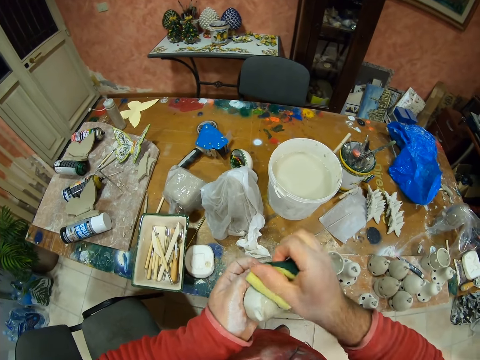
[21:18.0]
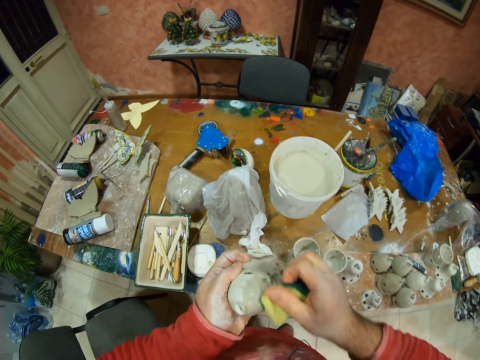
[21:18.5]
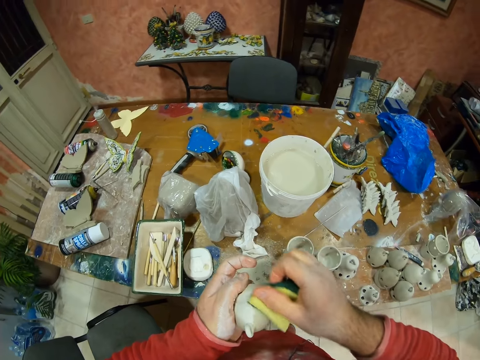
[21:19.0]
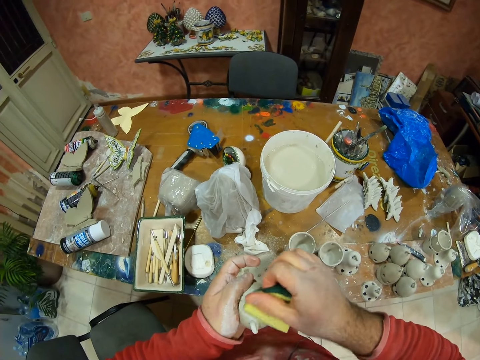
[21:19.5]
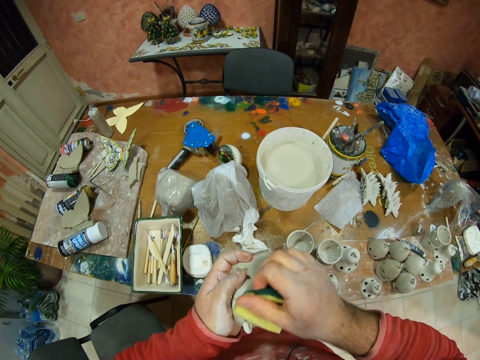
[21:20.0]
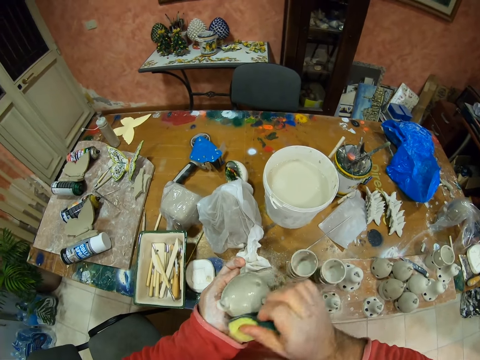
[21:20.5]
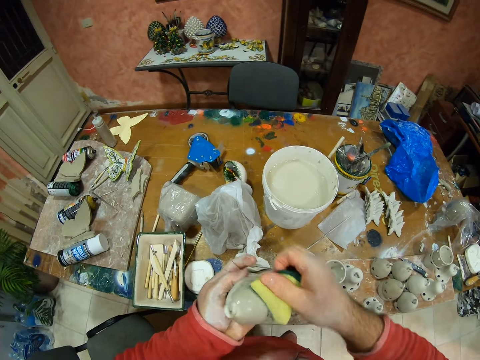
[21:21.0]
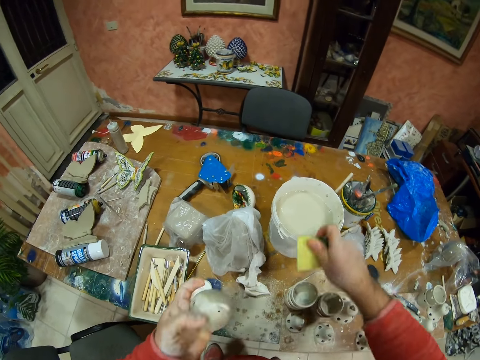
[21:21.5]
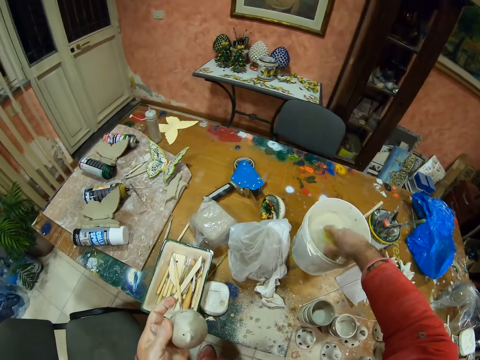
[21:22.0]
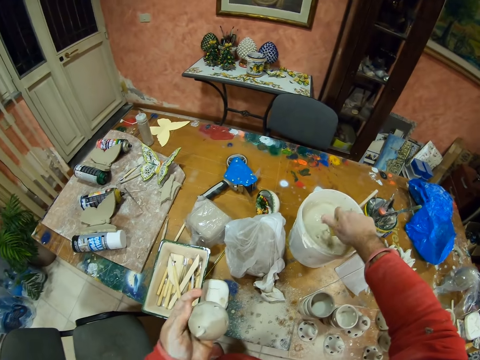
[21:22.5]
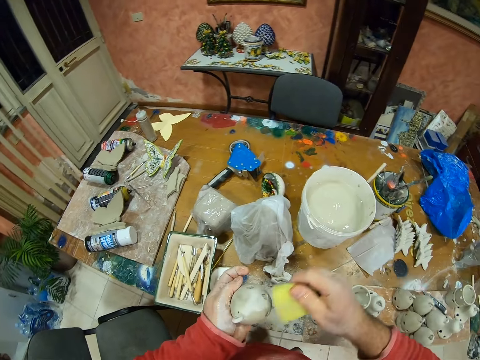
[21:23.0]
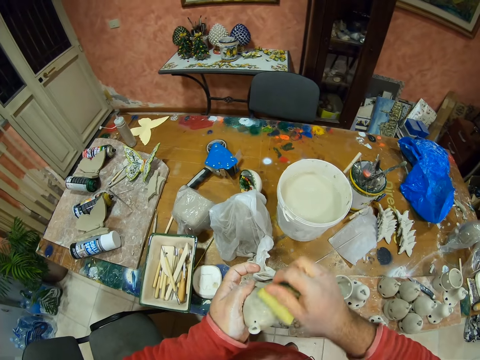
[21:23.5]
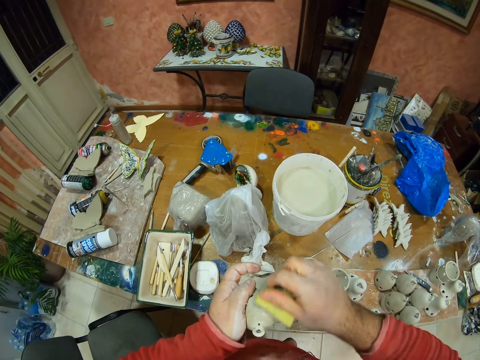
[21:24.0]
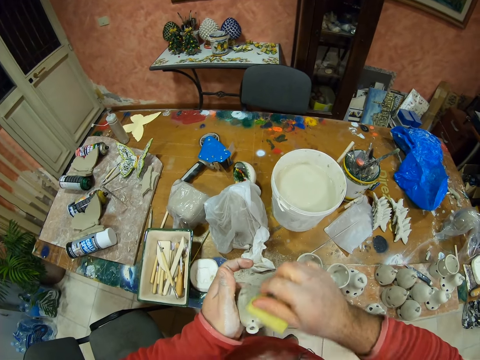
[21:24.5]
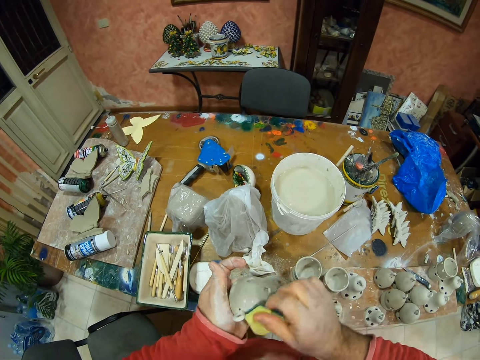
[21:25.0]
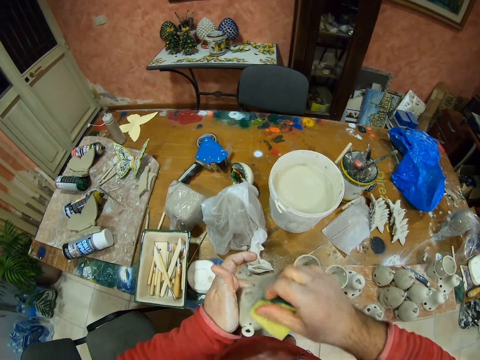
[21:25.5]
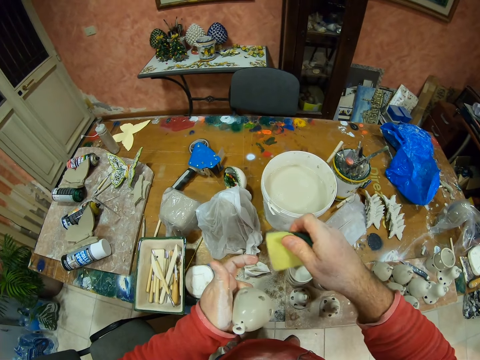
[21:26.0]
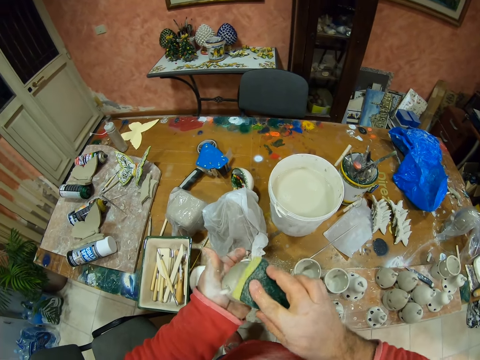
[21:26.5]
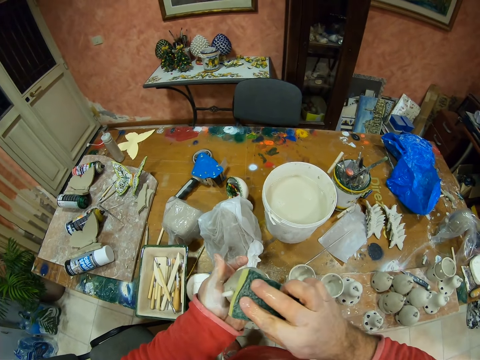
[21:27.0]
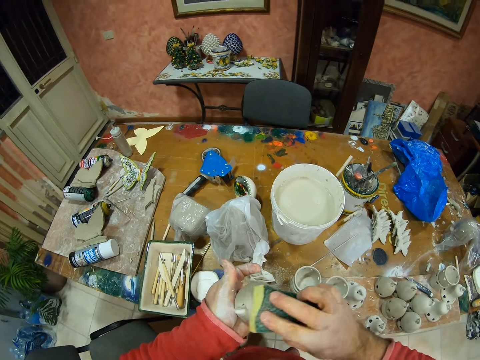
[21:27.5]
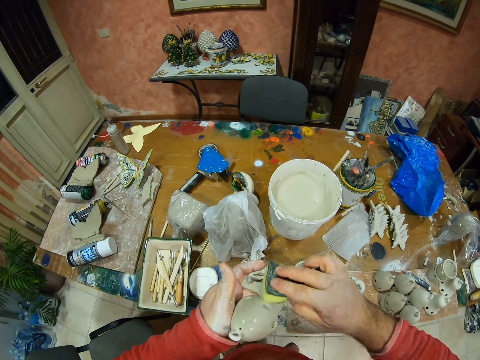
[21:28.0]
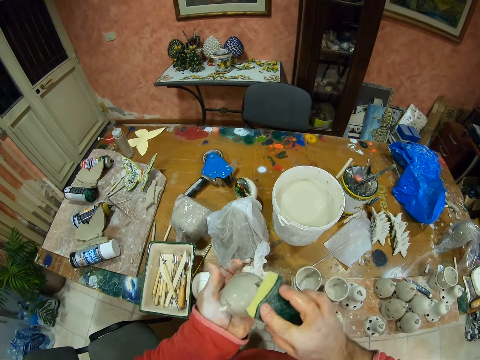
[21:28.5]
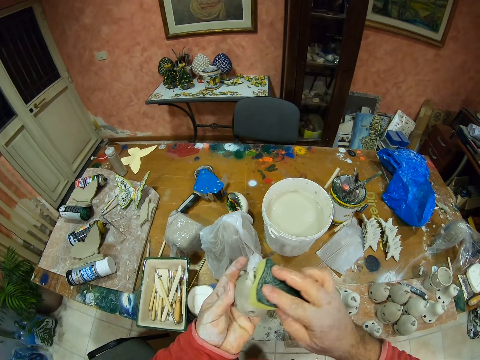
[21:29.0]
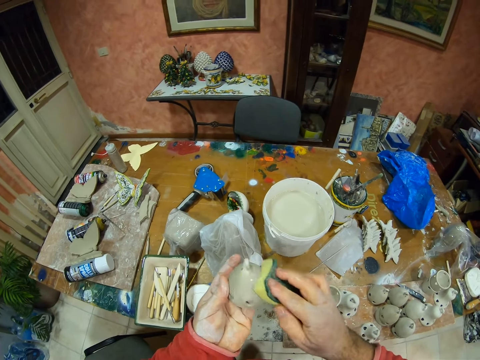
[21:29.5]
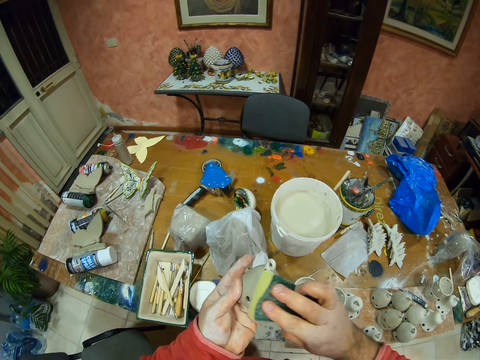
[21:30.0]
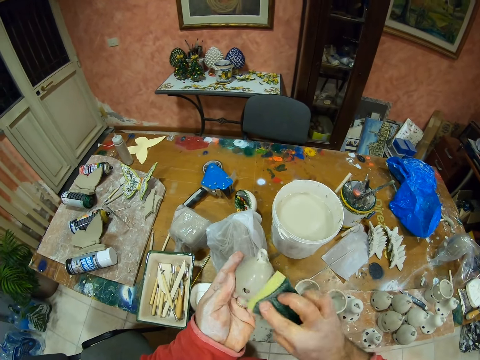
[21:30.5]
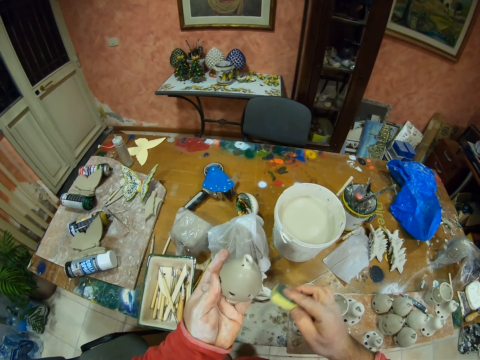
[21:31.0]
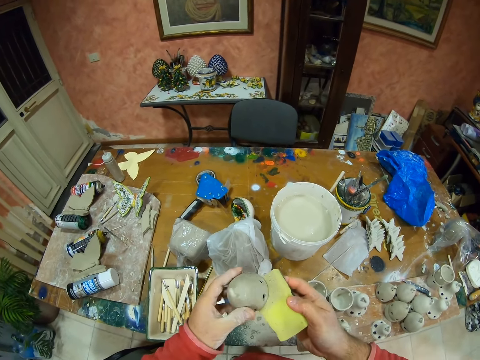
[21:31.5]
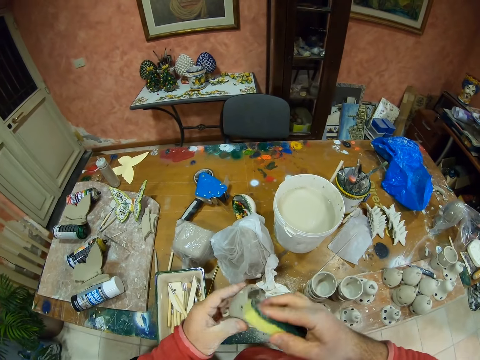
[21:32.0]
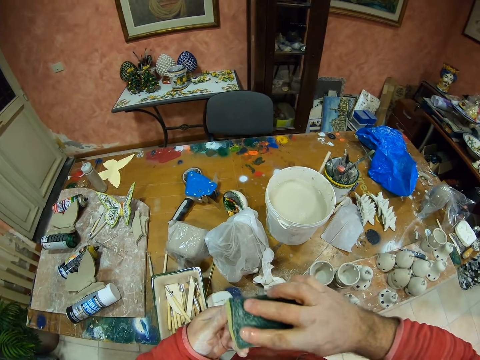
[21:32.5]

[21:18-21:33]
The camera wearer dips a sponge in a paint bucket. They squeeze the sponge in the paint bucket. They wipe something with the sponge.

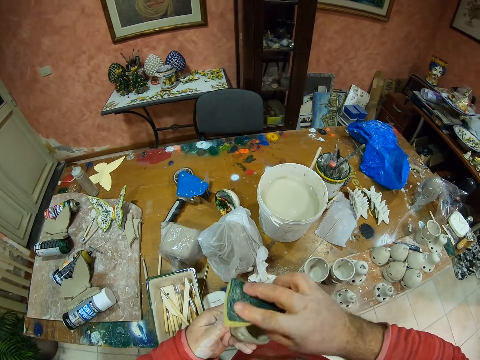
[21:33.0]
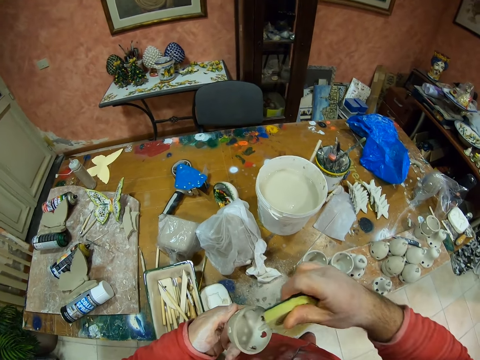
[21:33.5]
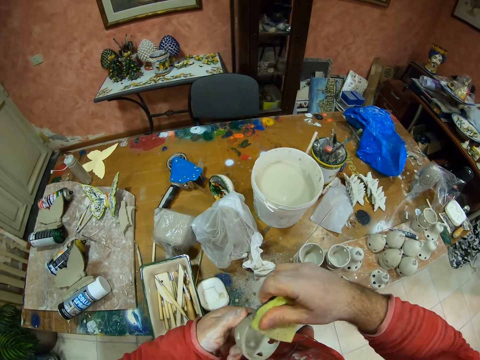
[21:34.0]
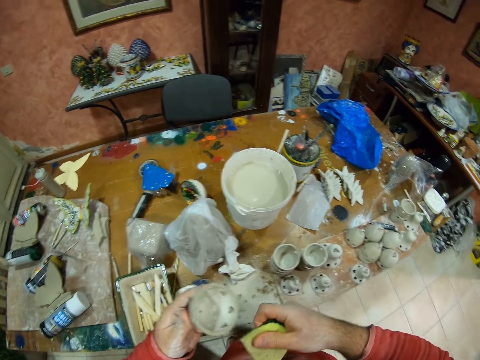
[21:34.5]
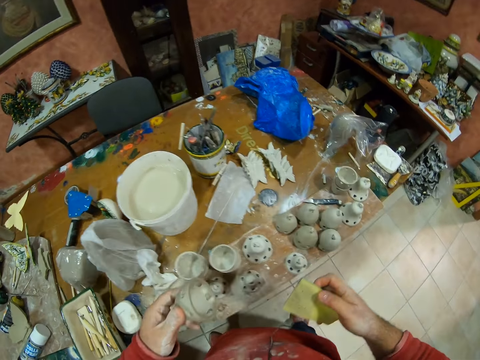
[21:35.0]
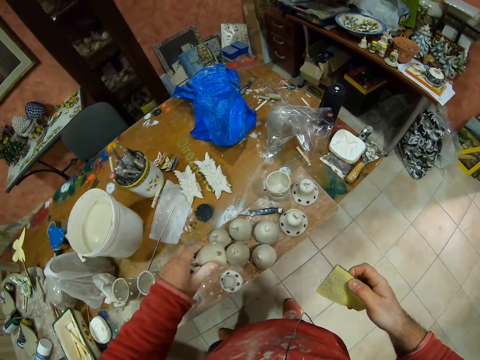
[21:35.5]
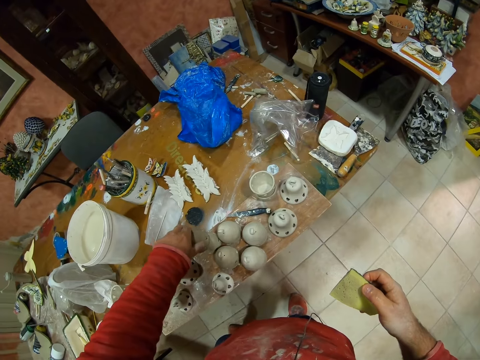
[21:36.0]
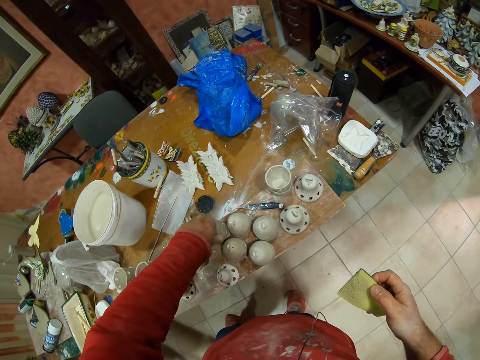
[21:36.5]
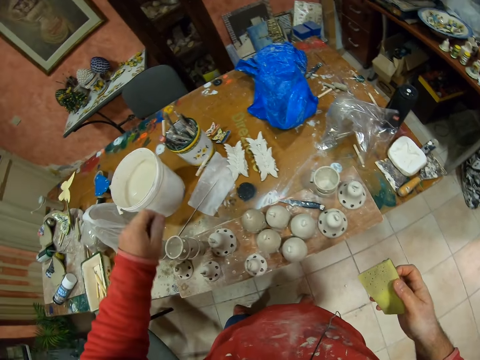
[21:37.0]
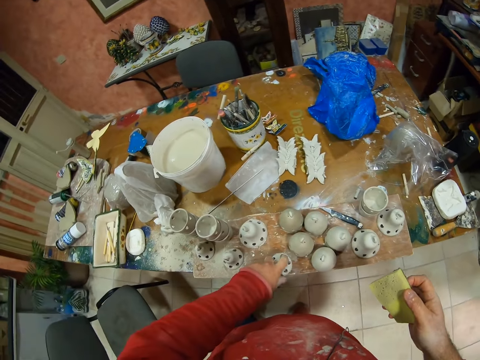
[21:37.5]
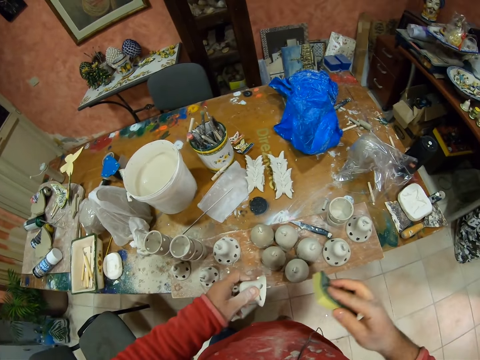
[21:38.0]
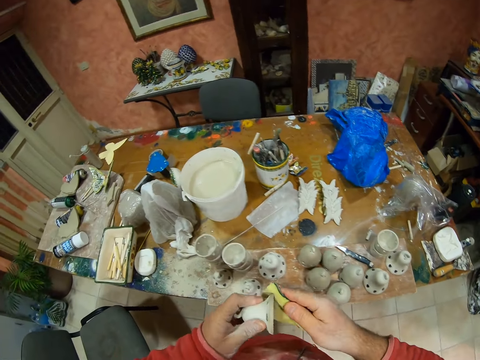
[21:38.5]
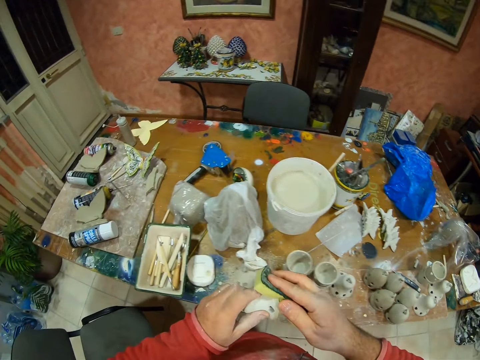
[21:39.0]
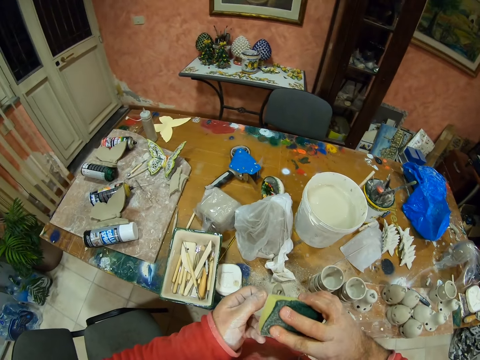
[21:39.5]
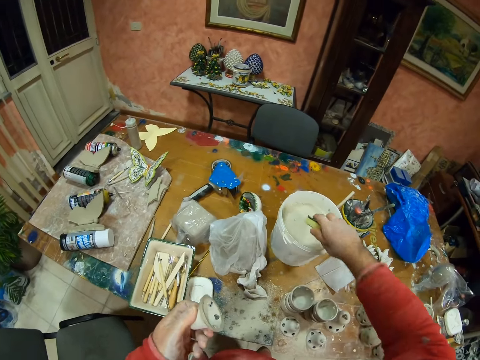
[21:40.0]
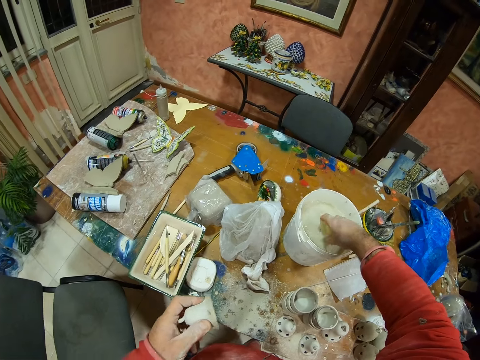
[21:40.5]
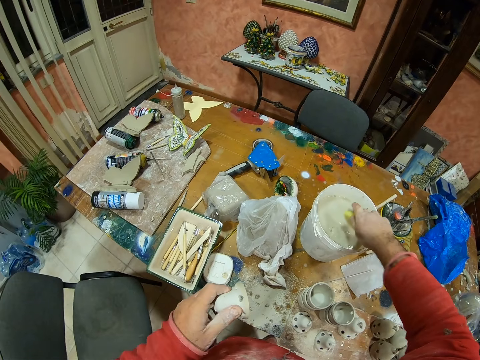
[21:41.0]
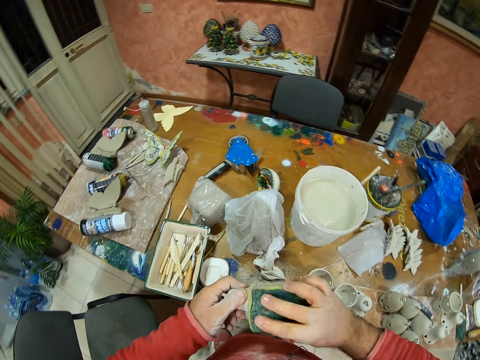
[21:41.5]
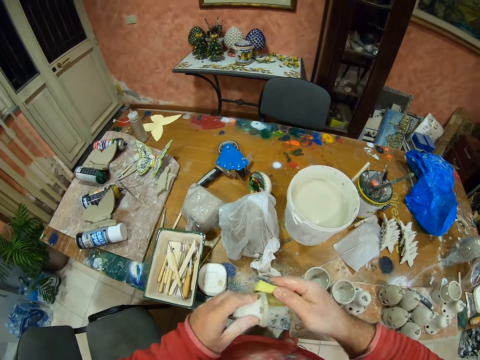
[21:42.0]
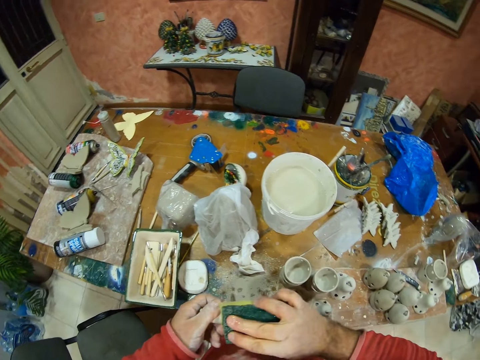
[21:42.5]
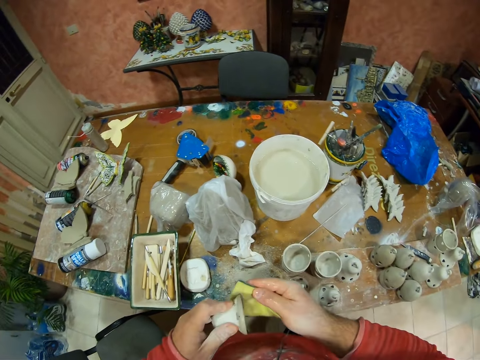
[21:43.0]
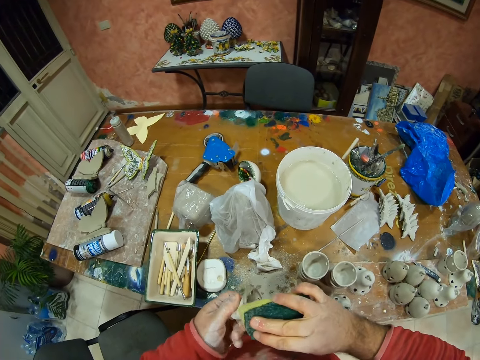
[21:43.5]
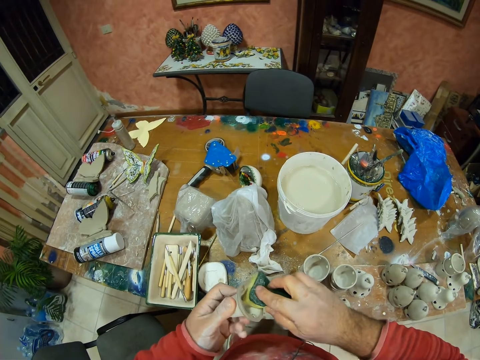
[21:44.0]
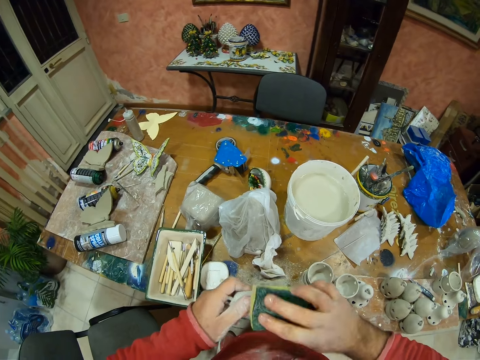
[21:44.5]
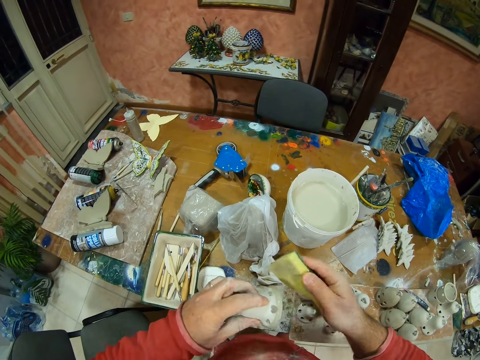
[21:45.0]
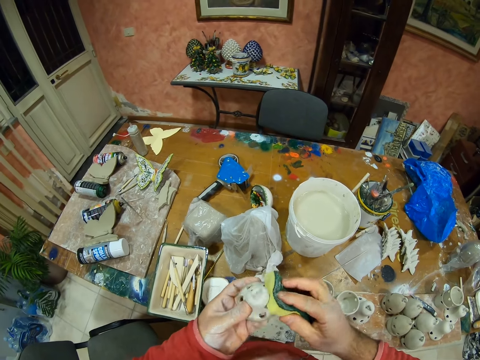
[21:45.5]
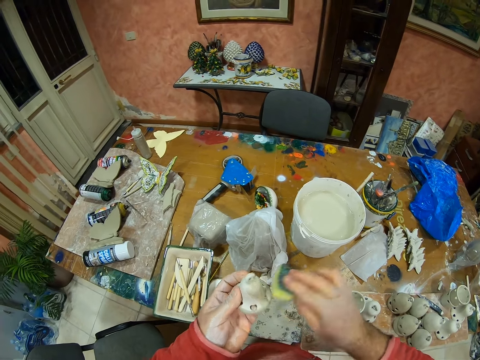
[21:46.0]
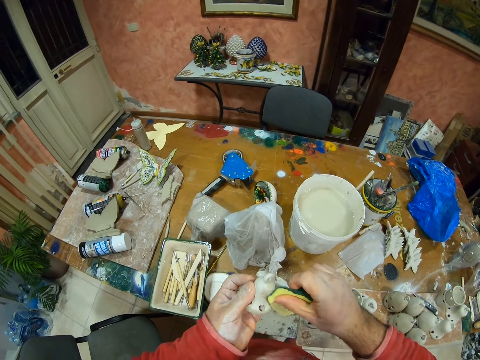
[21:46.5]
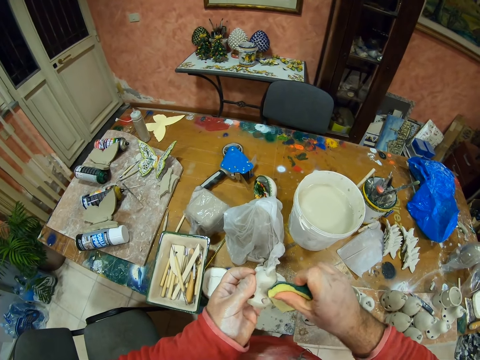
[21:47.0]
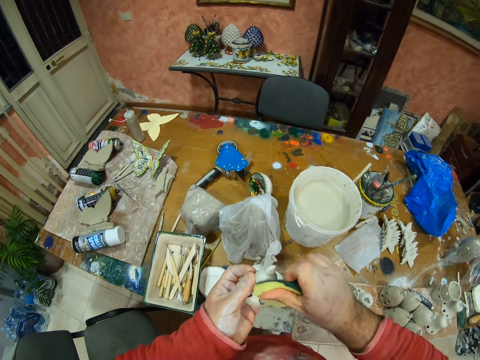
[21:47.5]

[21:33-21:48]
The camera wearer puts something on the table. They pick up something from the table. They wipe something with a sponge. They dip the sponge in a paint bucket. They squeeze water from the sponge. They wipe something with the sponge.
